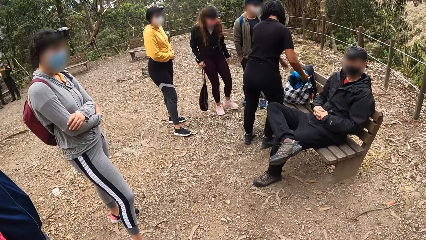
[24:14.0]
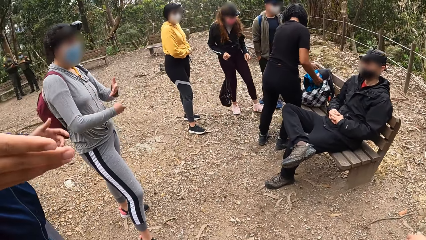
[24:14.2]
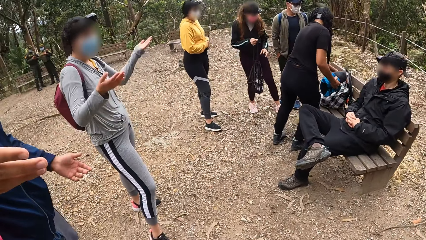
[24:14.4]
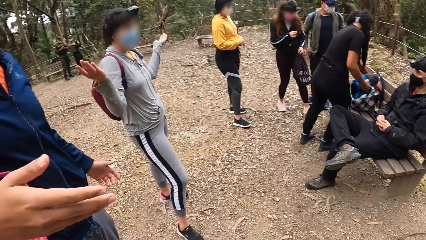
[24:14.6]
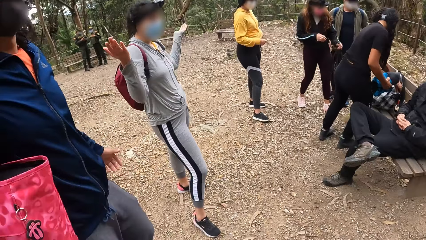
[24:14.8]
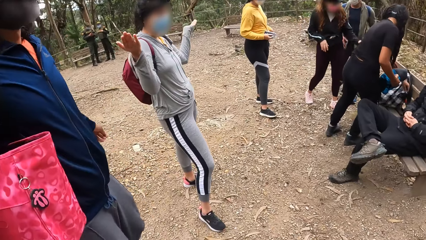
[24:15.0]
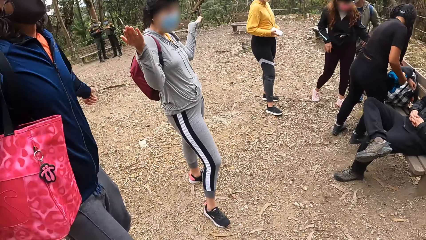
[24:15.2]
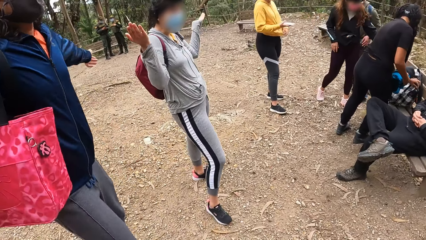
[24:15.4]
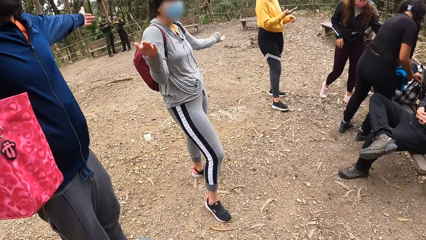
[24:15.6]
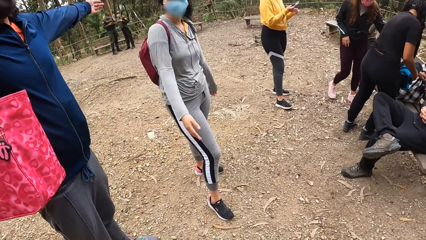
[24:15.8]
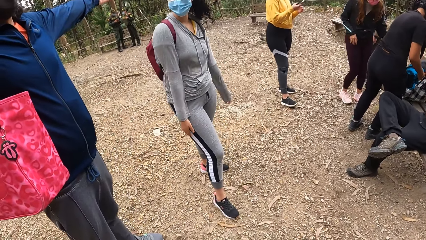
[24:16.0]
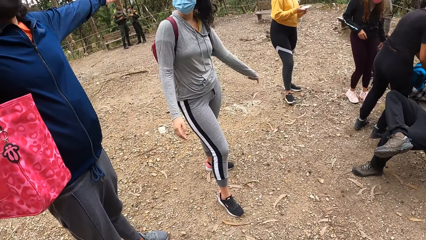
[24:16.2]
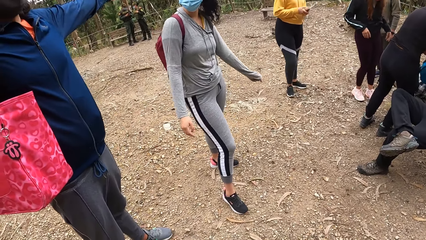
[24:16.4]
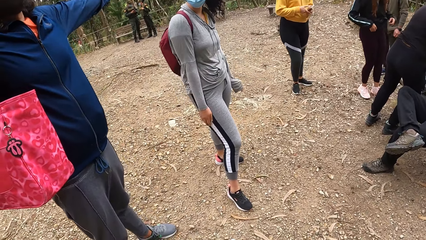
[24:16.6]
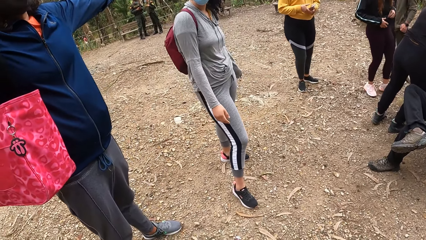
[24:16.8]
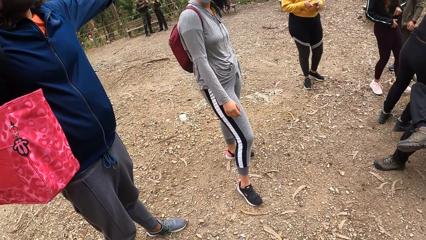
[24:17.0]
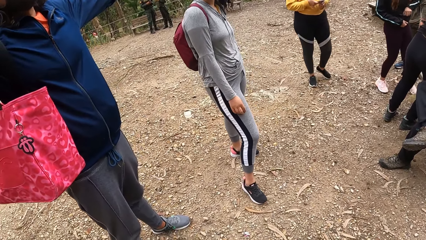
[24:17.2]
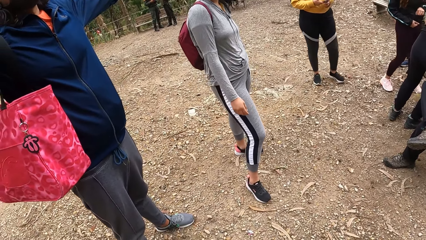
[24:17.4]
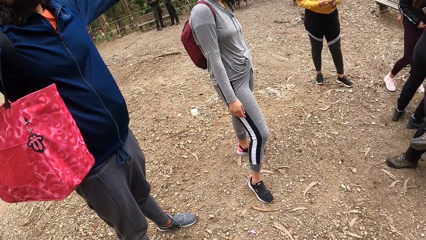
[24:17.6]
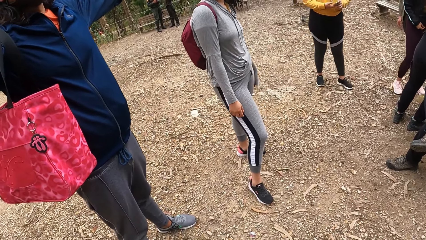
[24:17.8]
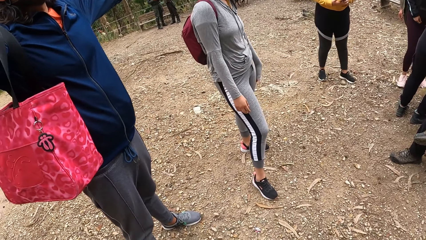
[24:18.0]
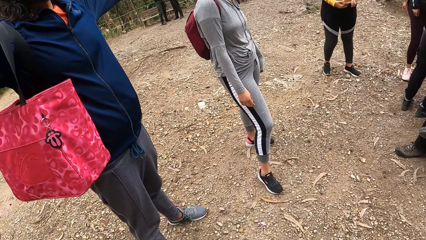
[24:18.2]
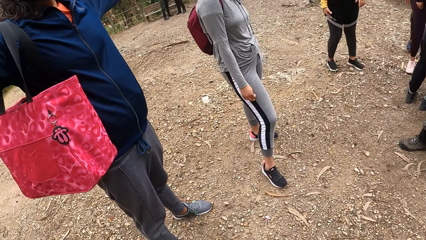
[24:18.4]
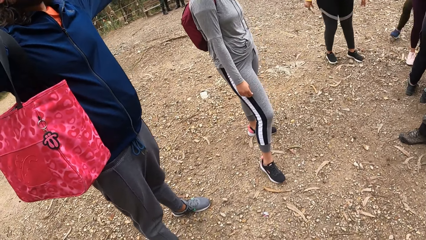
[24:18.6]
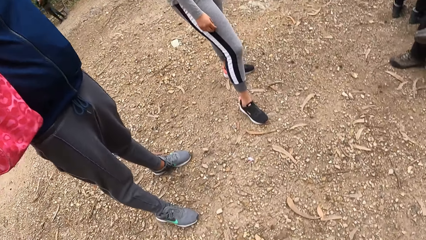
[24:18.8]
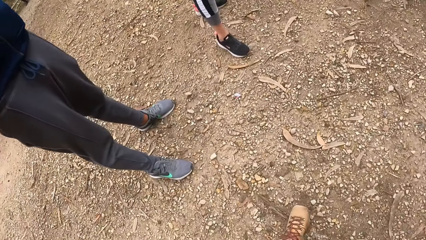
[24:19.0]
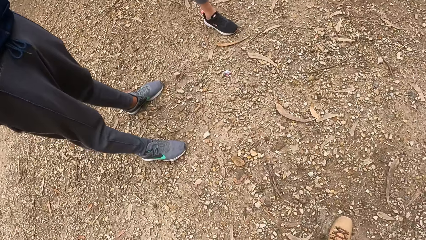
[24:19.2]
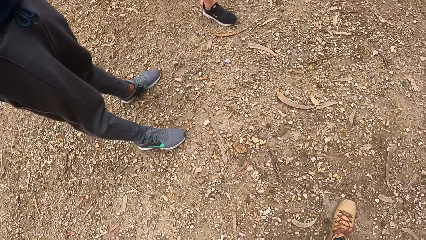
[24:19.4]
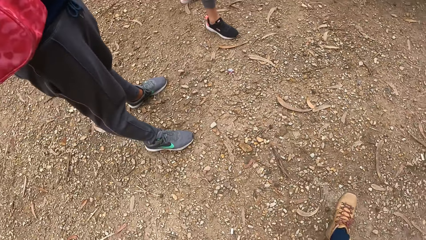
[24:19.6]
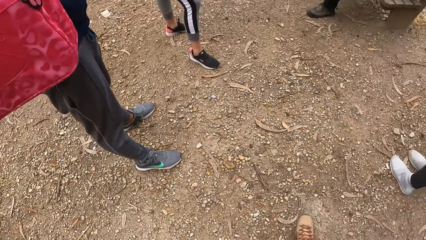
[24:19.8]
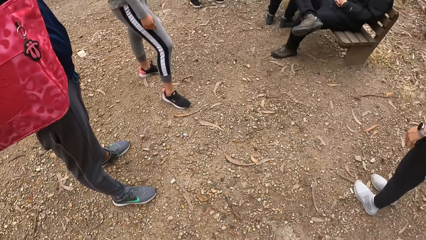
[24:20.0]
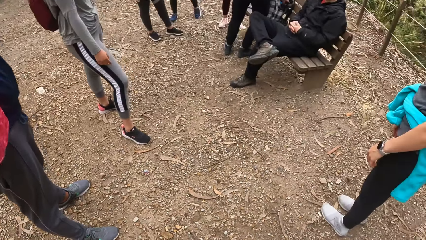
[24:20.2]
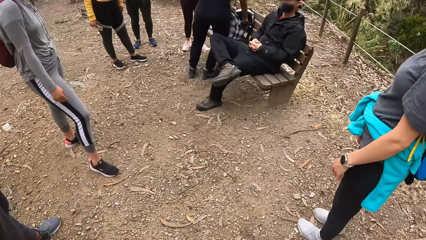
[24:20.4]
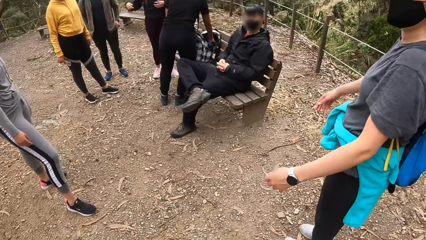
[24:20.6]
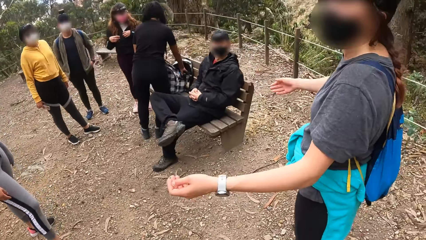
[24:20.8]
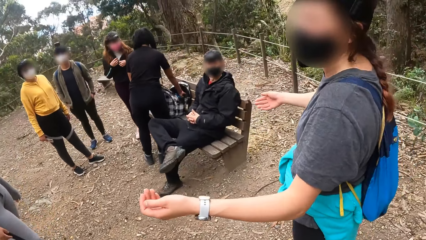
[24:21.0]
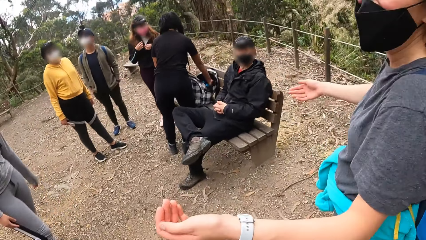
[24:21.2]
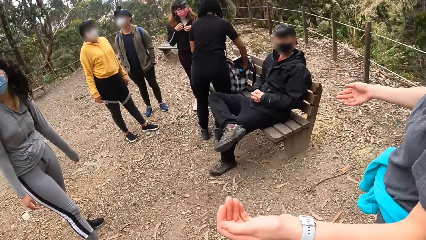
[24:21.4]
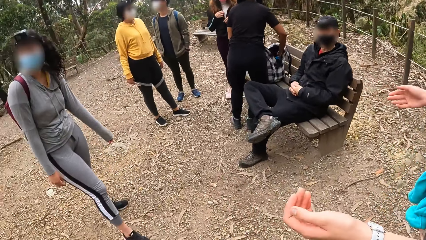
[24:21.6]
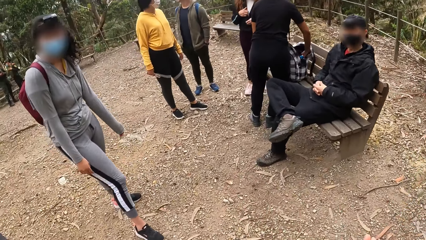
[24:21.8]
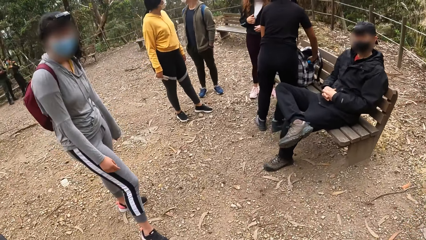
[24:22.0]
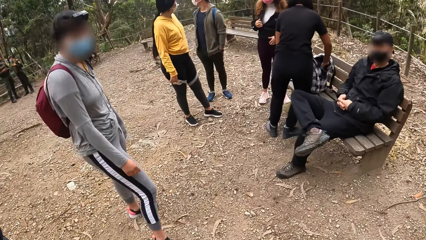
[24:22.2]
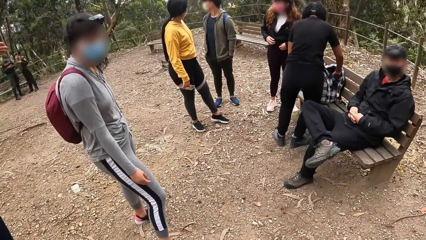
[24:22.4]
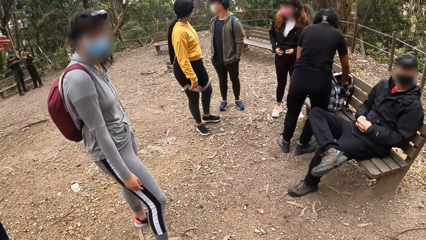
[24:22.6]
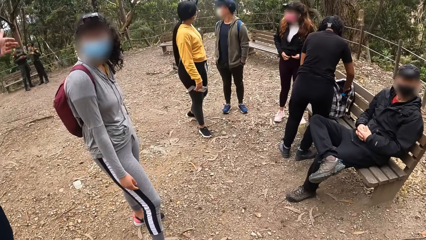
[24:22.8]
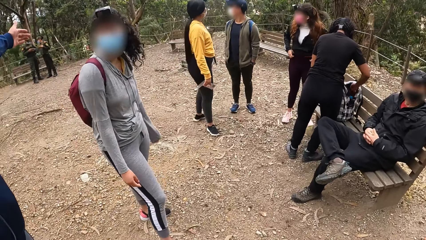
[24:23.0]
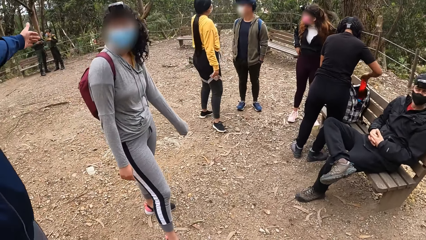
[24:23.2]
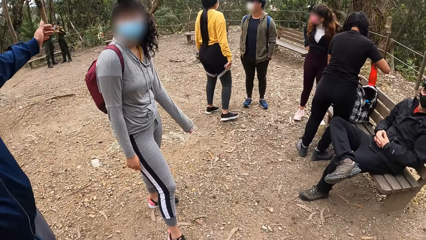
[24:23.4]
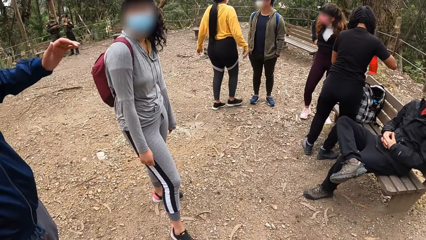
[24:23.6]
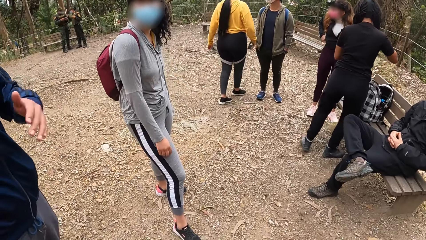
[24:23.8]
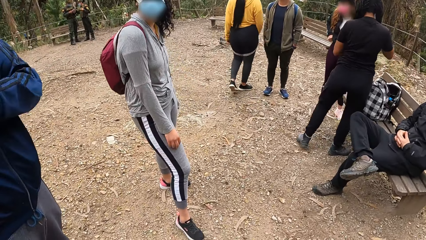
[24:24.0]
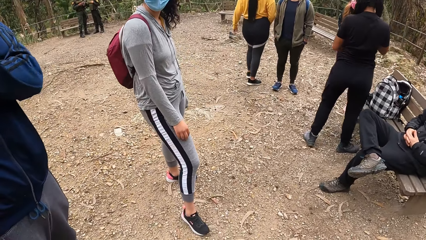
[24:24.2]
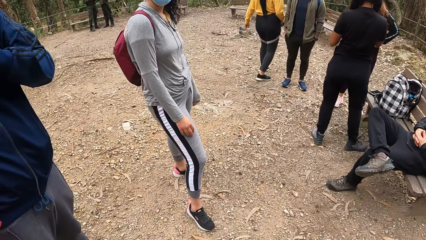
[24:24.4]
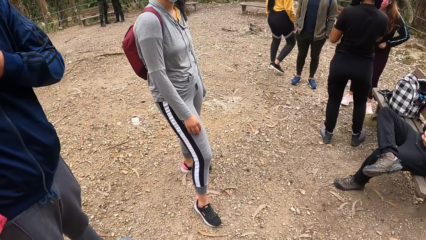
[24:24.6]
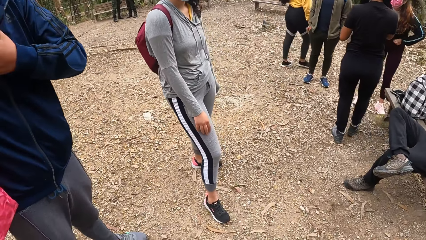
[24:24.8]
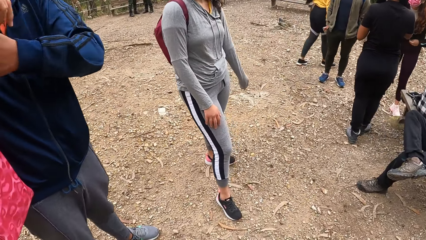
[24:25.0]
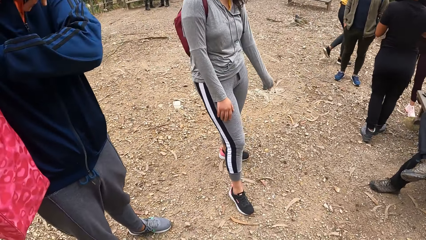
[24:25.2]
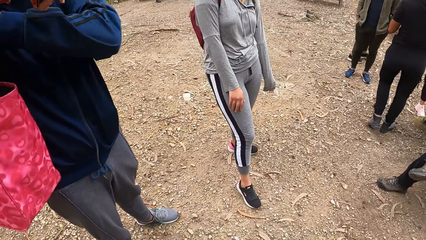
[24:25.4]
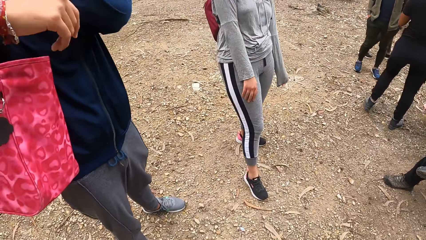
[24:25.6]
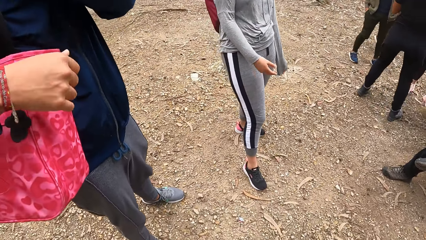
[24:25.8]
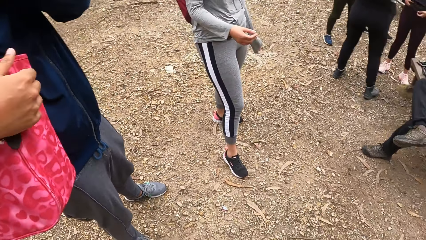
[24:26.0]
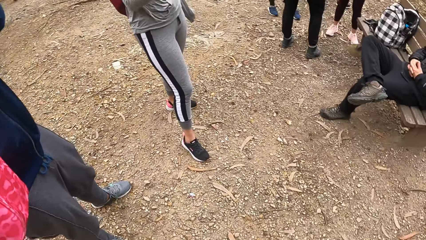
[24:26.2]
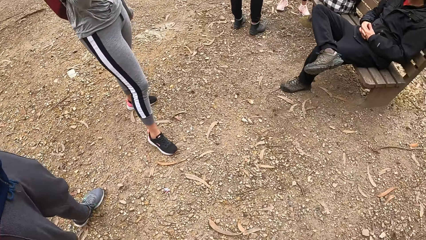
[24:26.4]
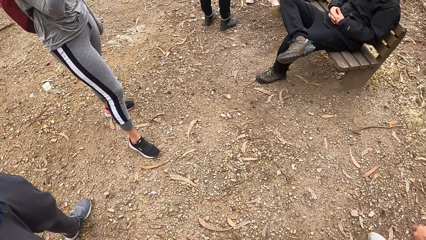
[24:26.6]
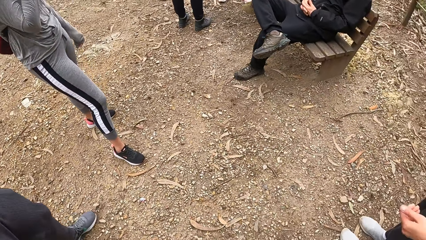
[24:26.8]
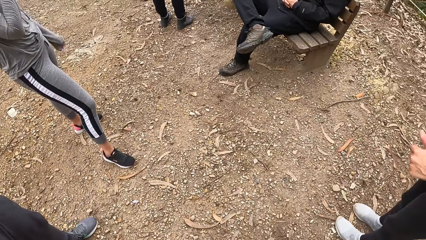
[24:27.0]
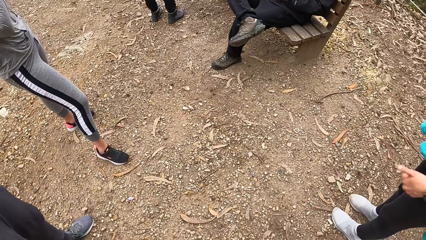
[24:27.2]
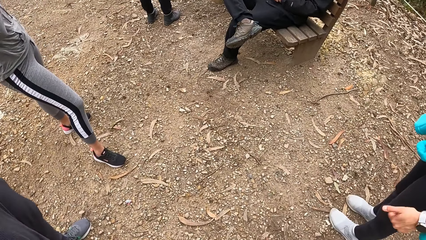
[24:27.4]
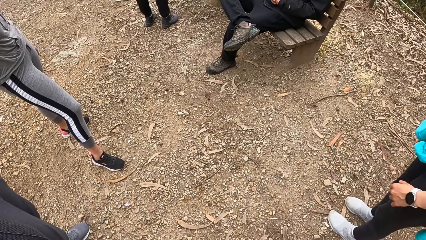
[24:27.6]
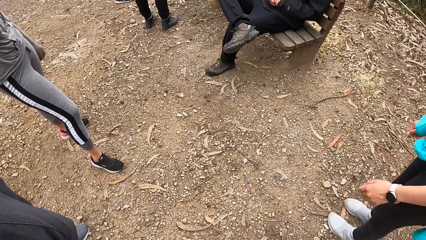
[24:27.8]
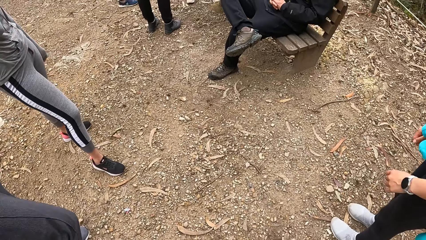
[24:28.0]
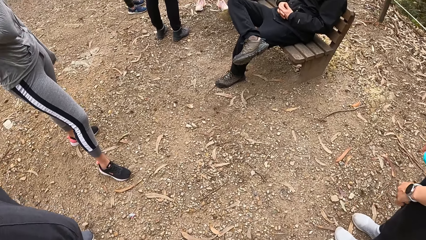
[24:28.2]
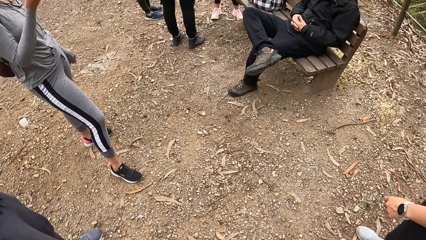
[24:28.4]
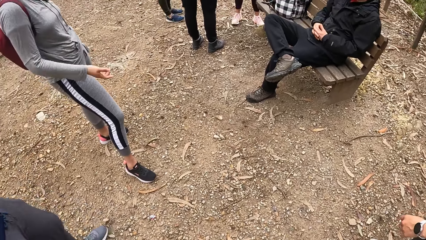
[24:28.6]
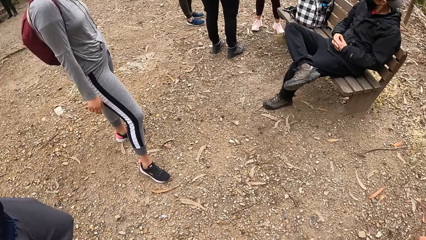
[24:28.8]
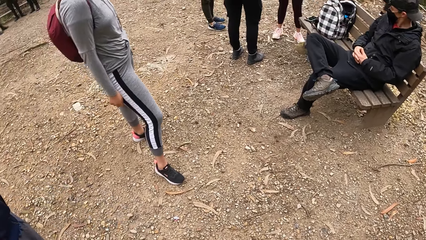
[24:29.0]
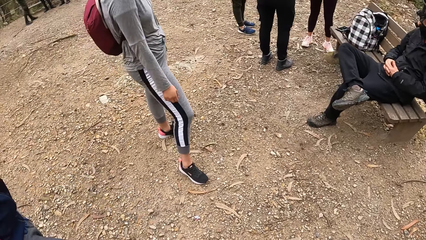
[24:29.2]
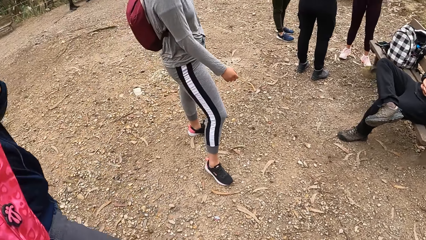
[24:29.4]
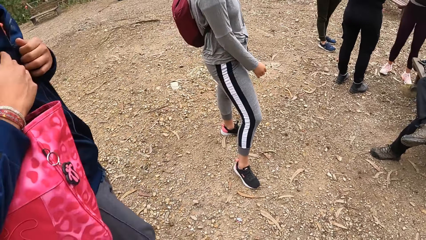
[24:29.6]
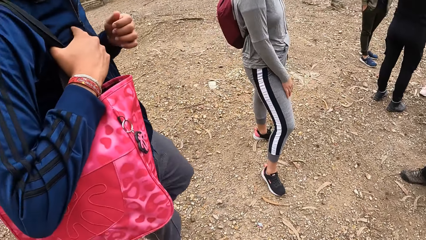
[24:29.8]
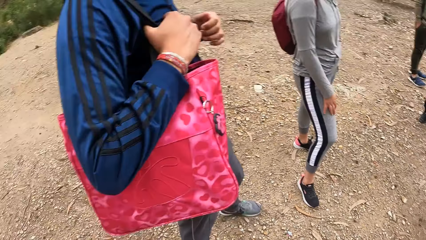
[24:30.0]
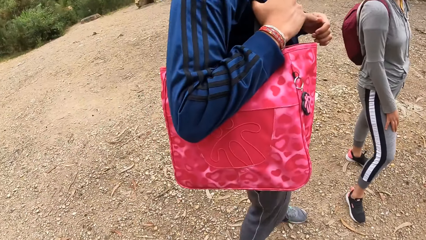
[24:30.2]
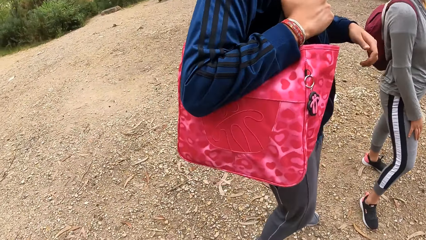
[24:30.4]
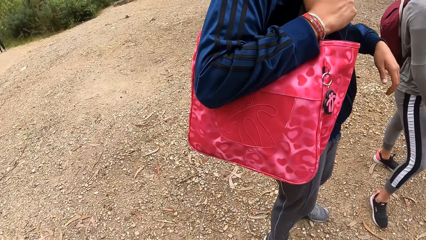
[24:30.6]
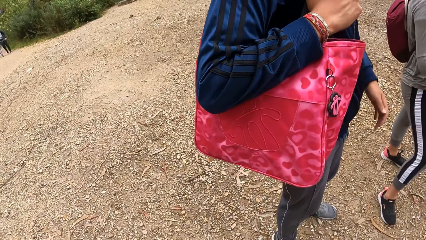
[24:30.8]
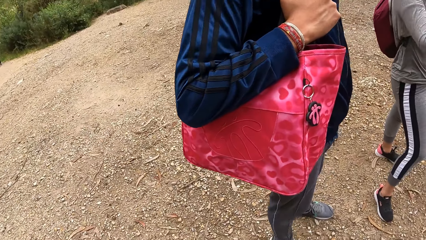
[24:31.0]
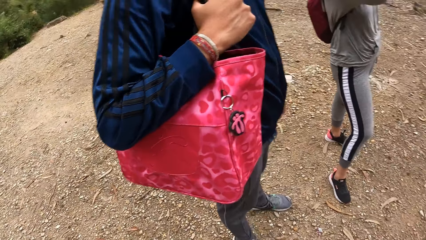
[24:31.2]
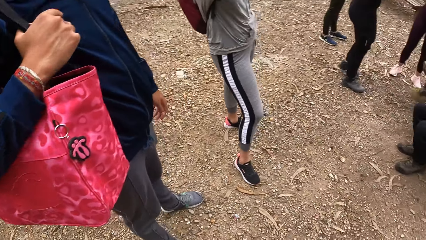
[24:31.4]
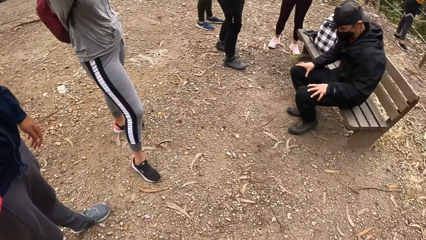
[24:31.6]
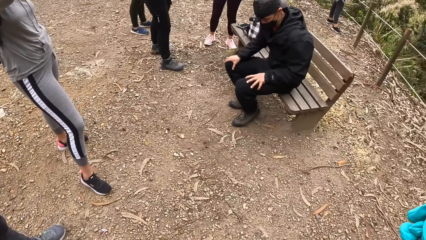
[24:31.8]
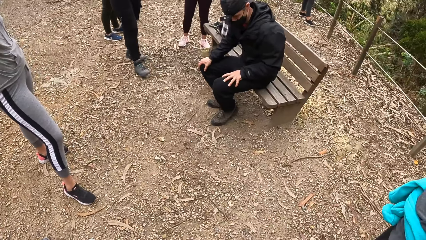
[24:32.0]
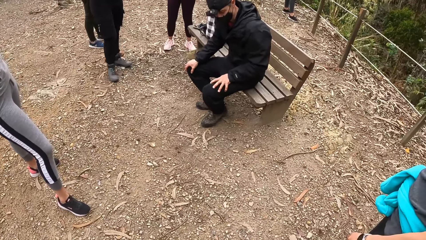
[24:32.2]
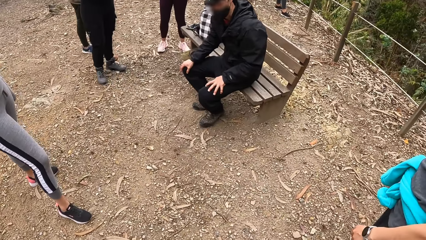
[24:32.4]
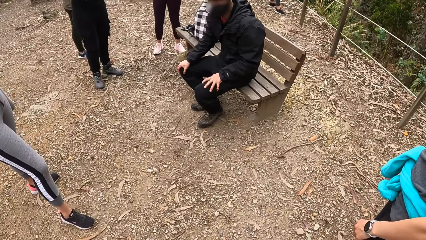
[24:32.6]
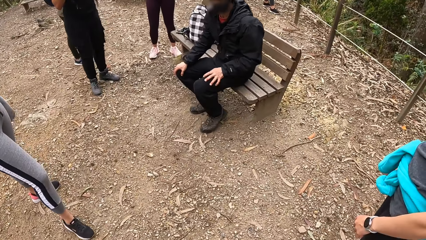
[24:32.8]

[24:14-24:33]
A woman moves a bag in her right hand to her left hand. The woman drops the bag in her left hand on the wooden bench. Another woman takes a water bottle from the bag with her right hand.
